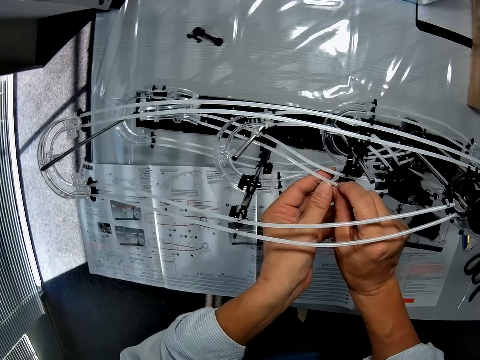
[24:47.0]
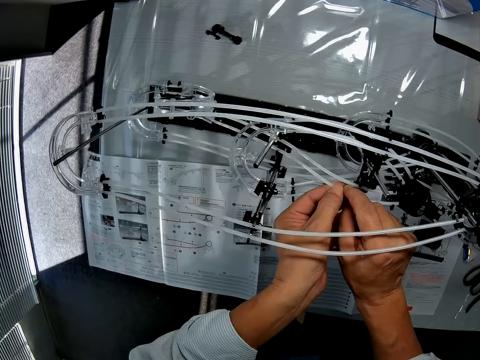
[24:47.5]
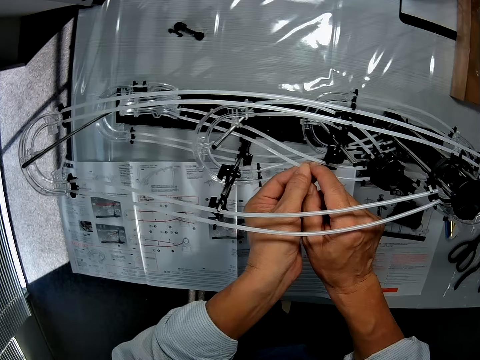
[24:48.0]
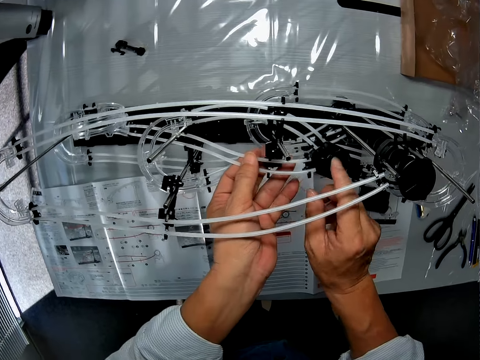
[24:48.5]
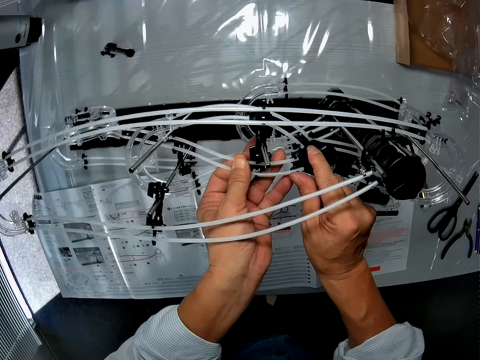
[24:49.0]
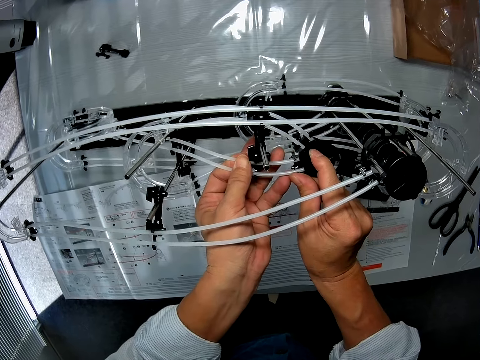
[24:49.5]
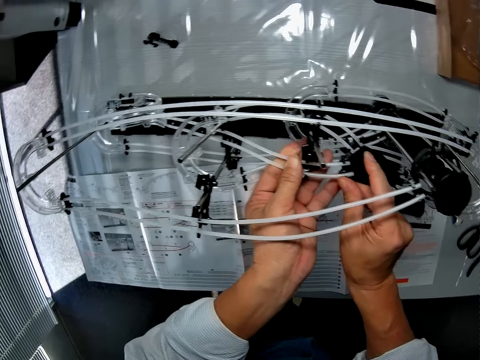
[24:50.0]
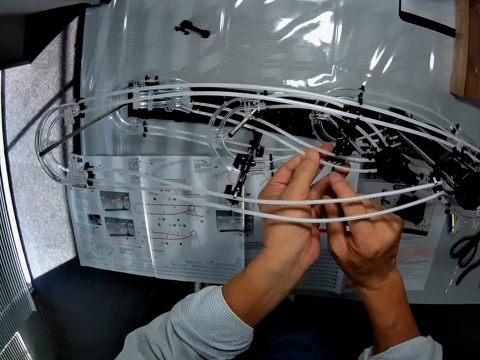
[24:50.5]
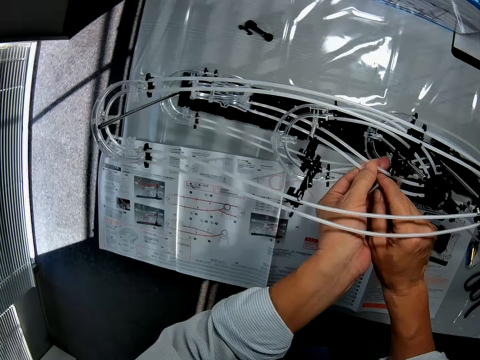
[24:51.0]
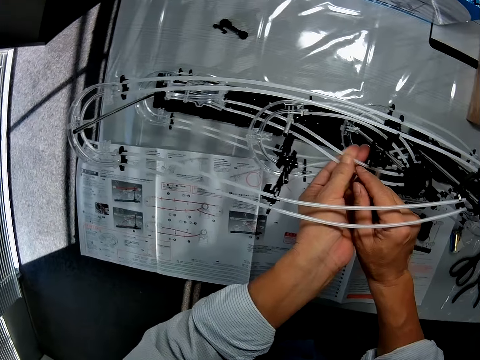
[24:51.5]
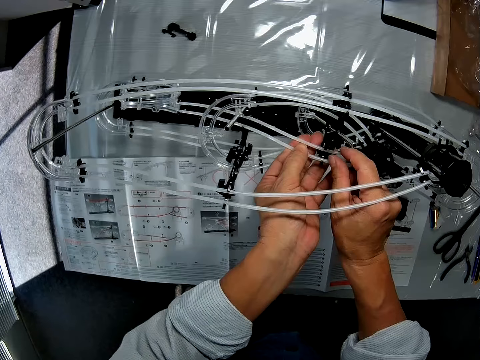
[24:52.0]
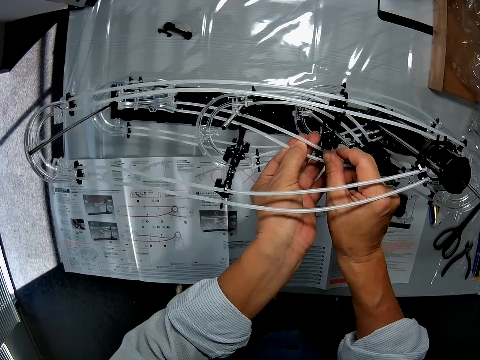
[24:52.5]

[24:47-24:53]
The camera wearer adjusts the rails of the toy. They hold the standard rails.
